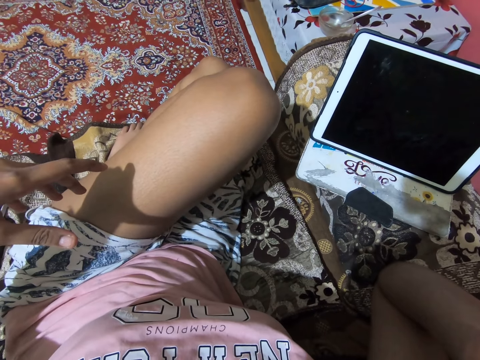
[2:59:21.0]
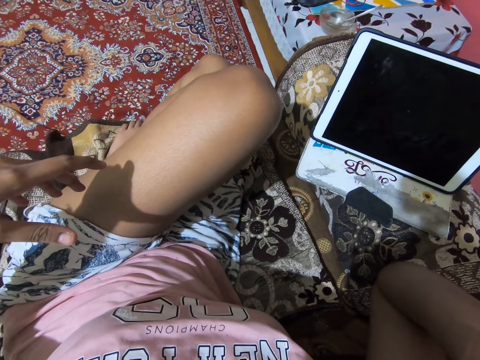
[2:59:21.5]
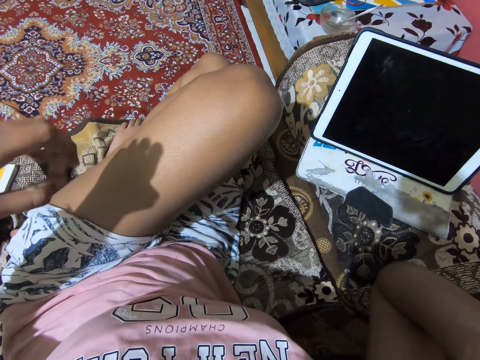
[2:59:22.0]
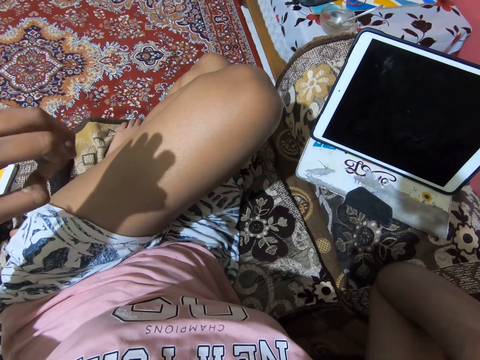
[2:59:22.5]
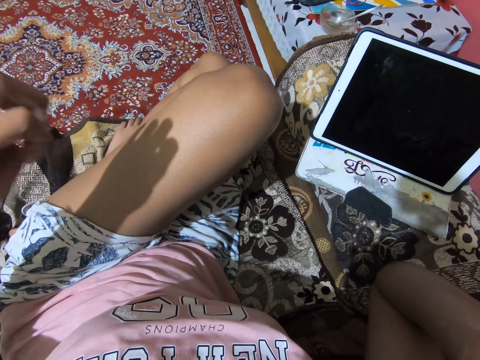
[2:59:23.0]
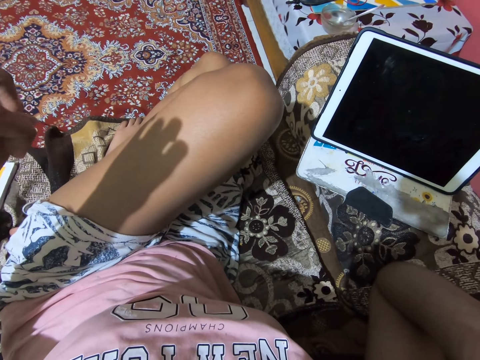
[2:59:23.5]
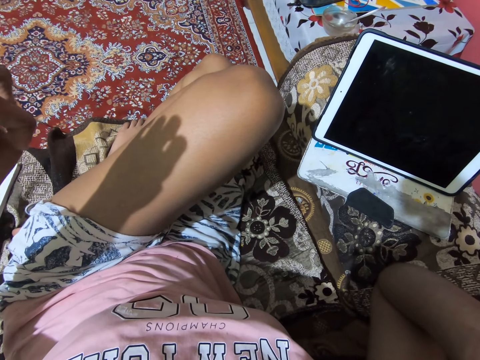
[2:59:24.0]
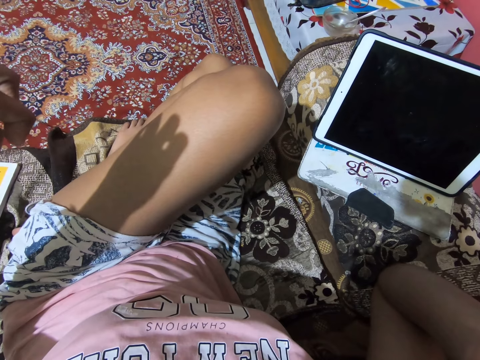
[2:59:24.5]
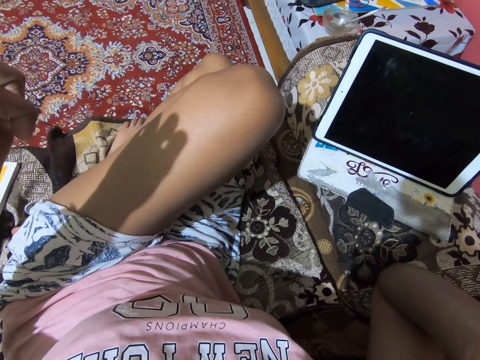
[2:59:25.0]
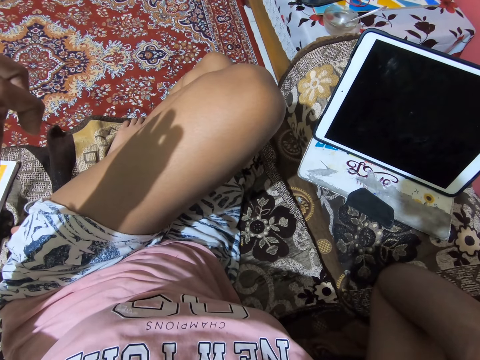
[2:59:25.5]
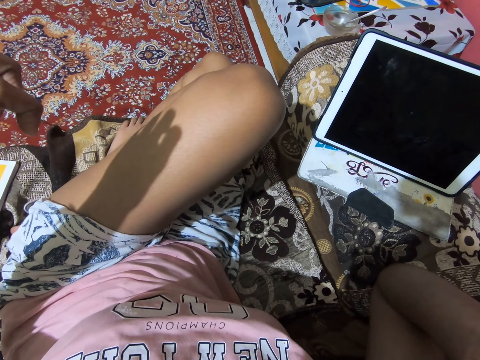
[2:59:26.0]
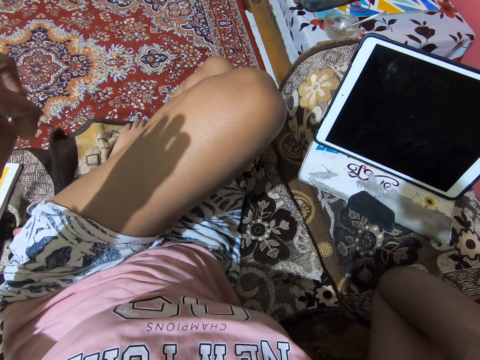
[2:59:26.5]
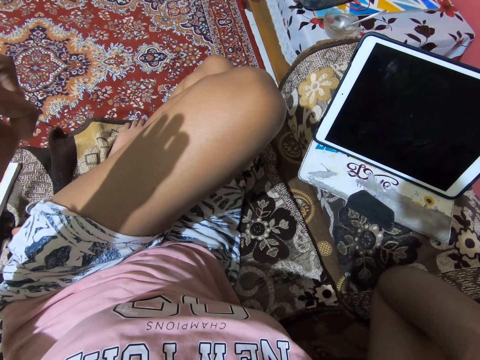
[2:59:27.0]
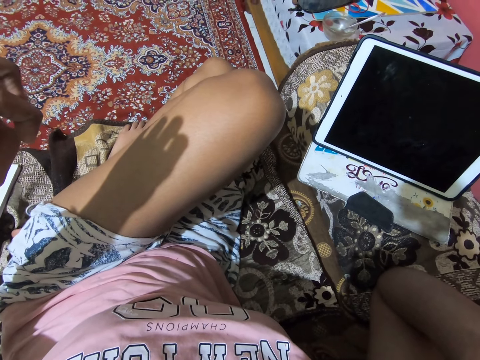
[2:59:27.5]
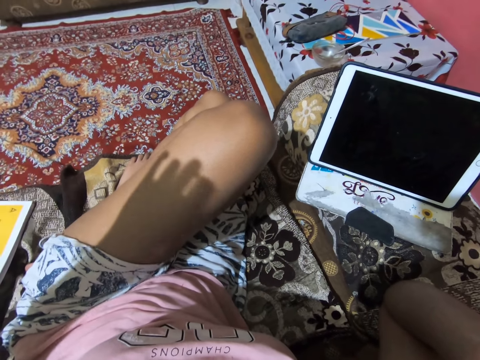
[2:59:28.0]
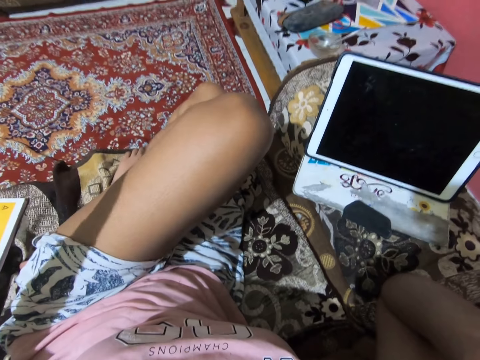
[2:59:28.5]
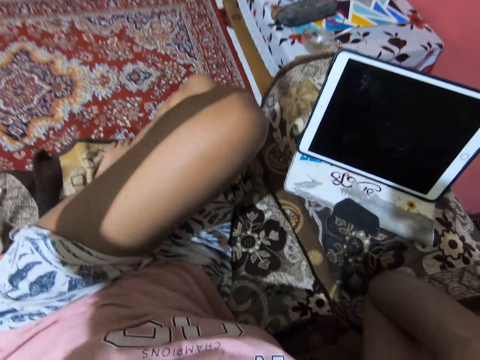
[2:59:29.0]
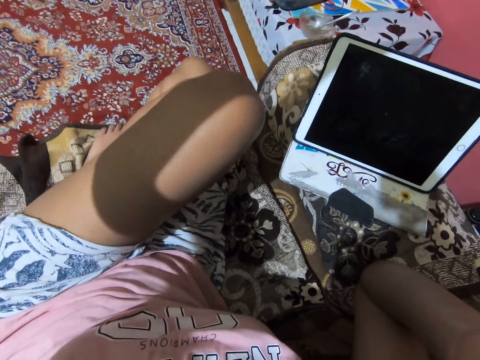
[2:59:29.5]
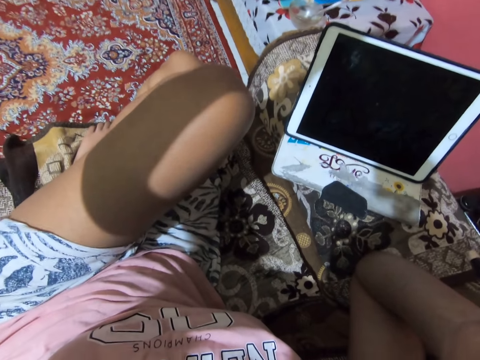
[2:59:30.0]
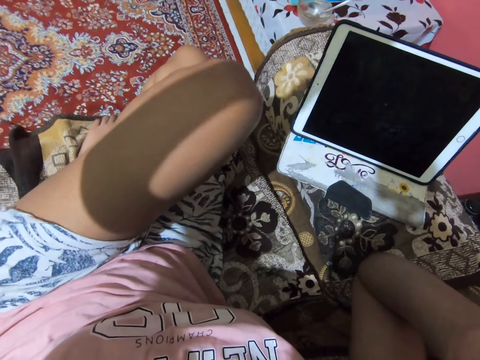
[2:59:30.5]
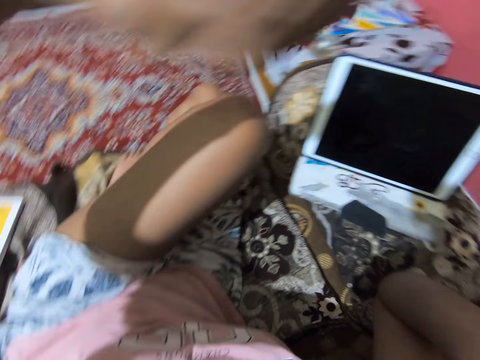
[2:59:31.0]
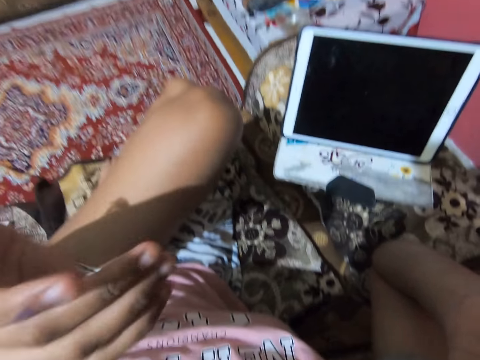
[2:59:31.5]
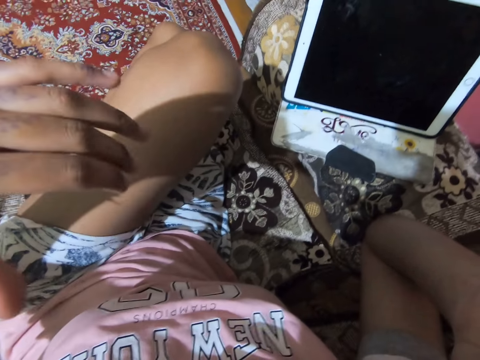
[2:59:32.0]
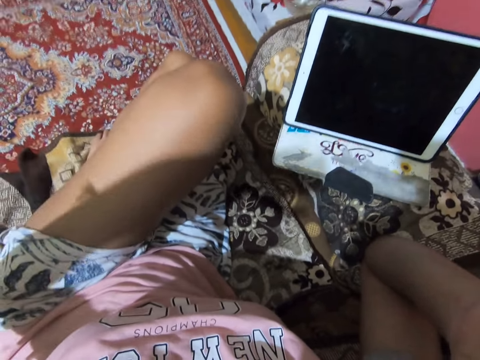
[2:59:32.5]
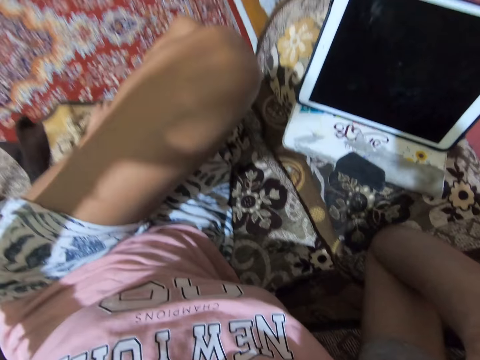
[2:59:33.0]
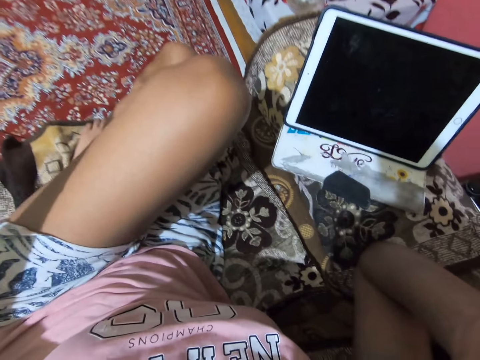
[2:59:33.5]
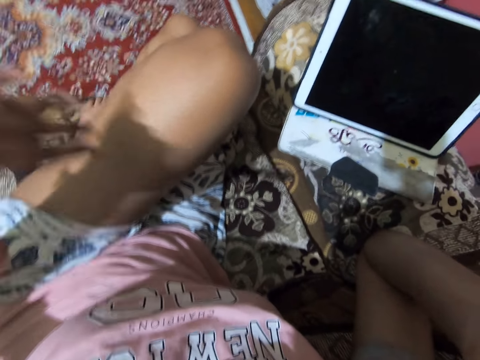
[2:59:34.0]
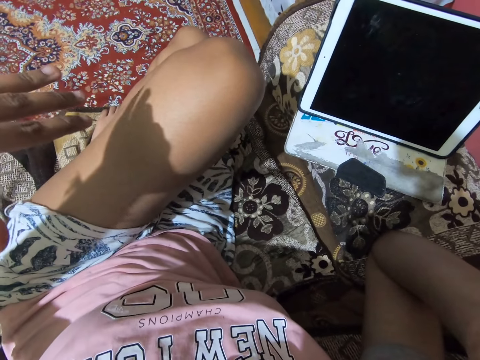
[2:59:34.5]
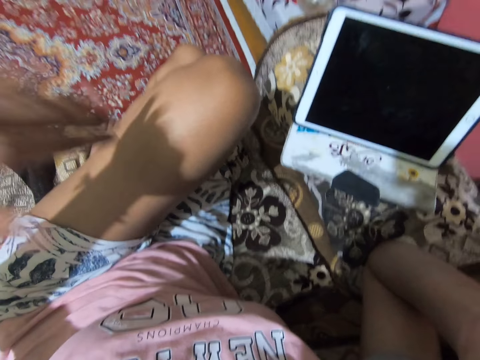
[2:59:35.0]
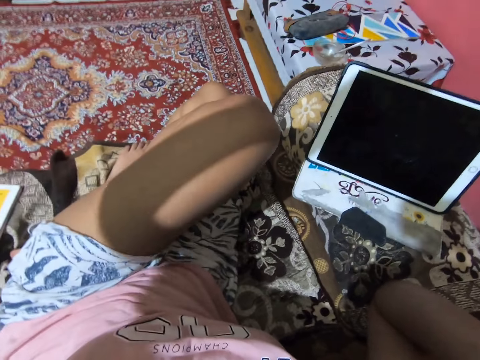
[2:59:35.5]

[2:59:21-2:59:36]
The camera wearer fidgets her fingers. She gestures her hand.

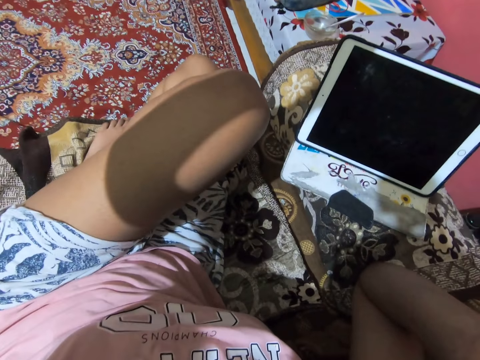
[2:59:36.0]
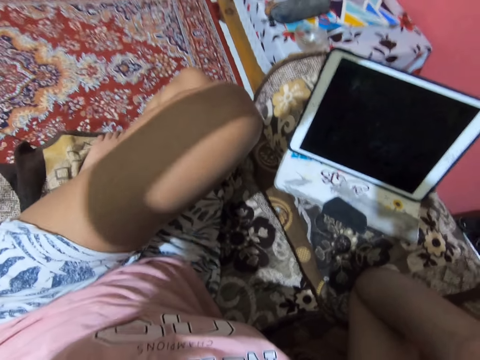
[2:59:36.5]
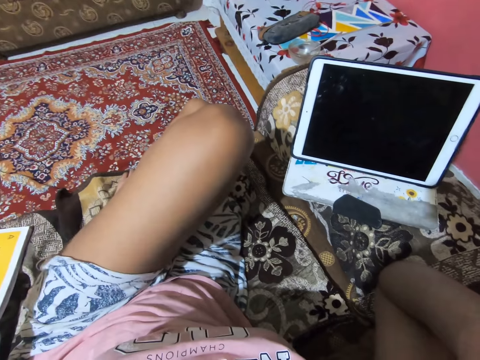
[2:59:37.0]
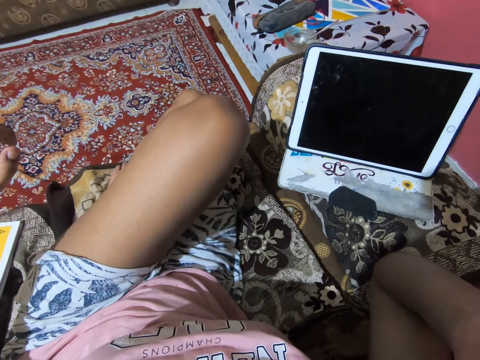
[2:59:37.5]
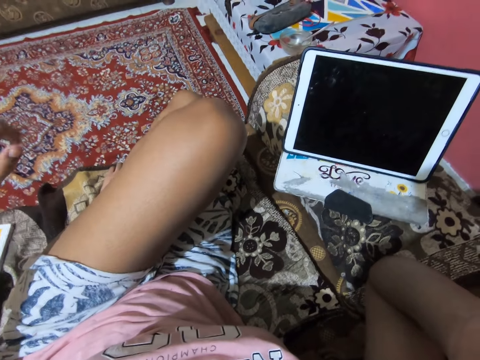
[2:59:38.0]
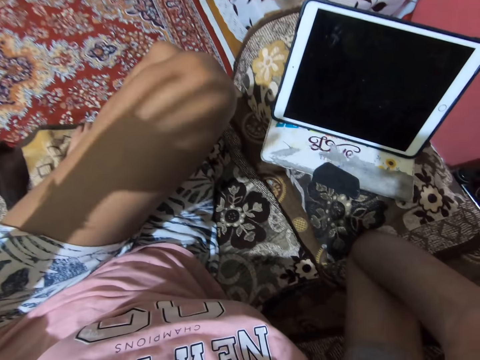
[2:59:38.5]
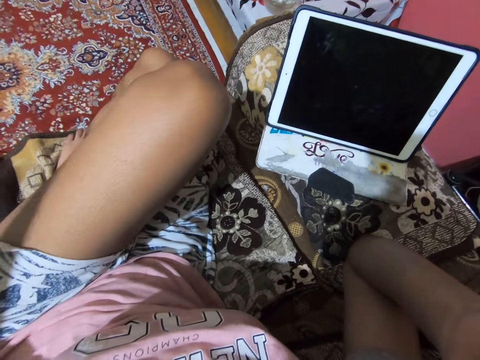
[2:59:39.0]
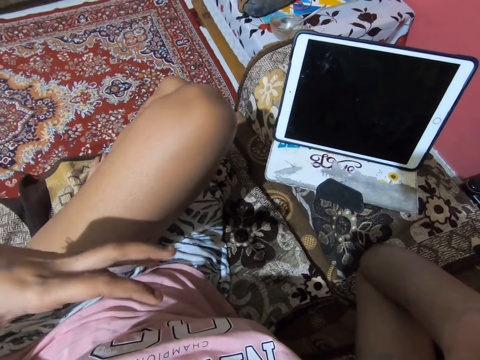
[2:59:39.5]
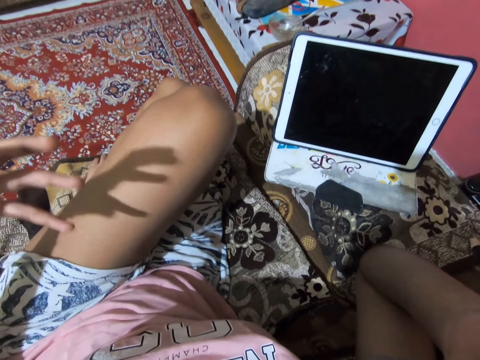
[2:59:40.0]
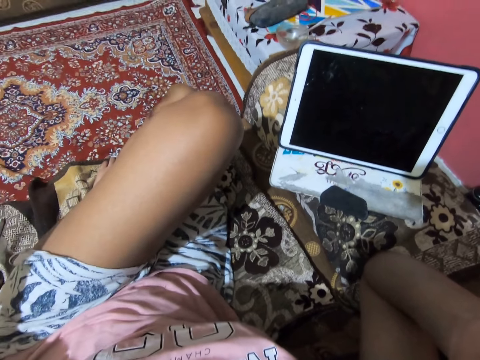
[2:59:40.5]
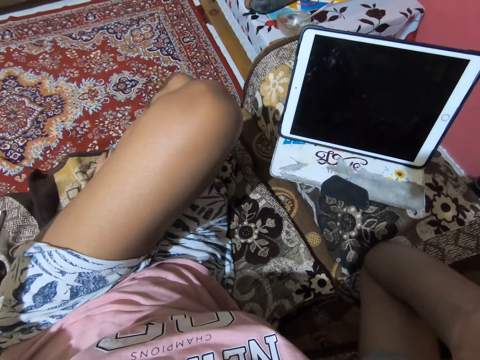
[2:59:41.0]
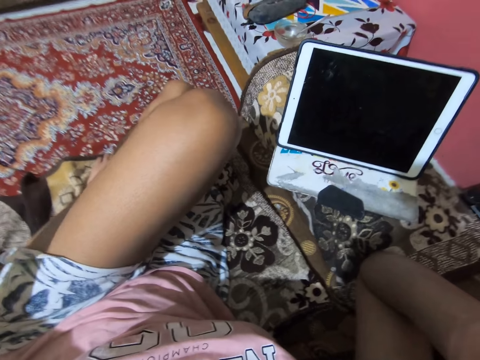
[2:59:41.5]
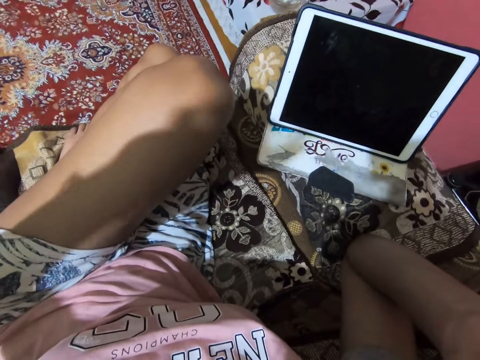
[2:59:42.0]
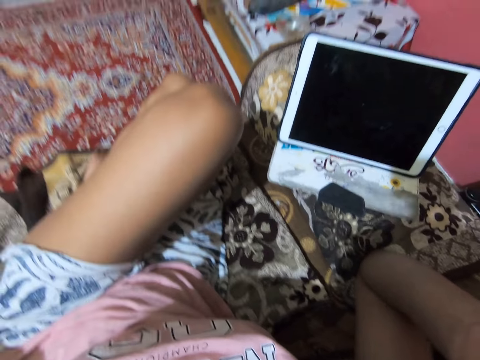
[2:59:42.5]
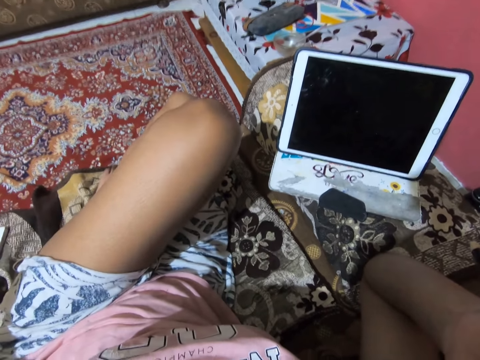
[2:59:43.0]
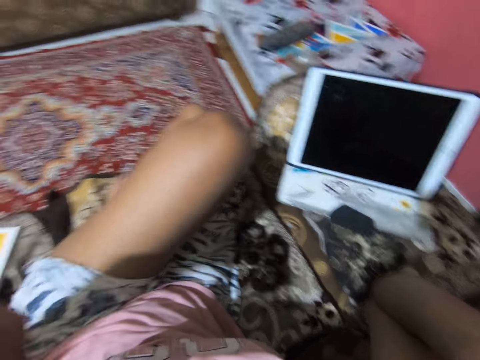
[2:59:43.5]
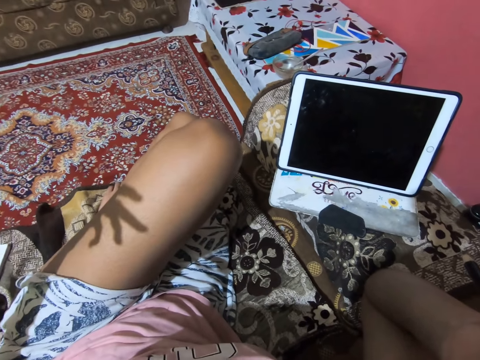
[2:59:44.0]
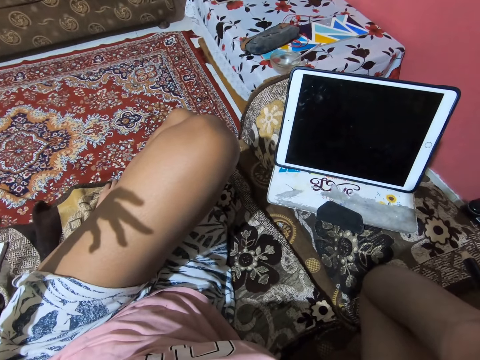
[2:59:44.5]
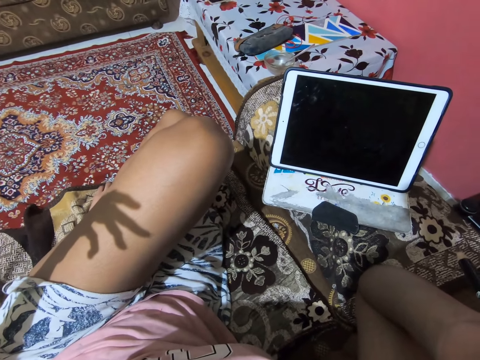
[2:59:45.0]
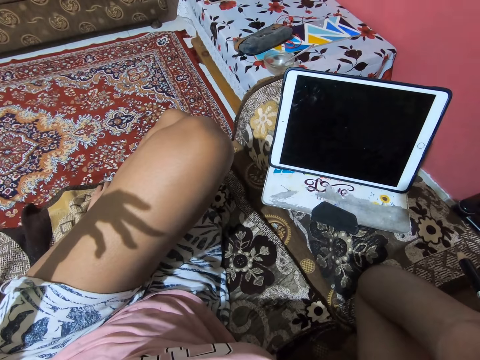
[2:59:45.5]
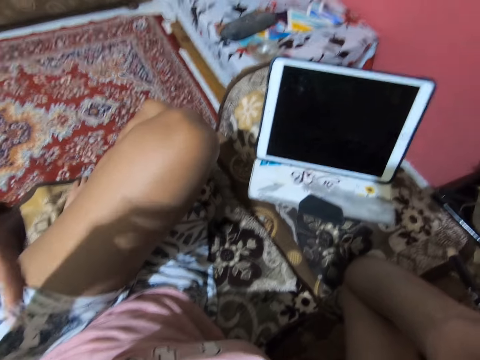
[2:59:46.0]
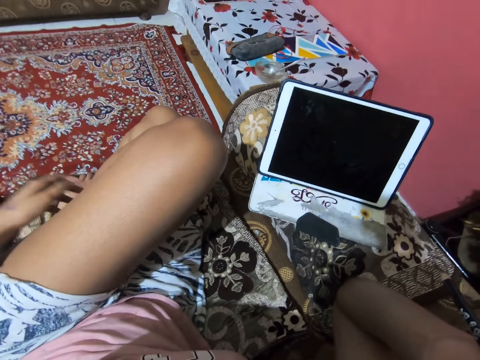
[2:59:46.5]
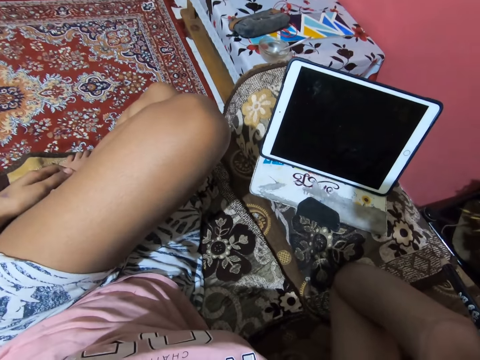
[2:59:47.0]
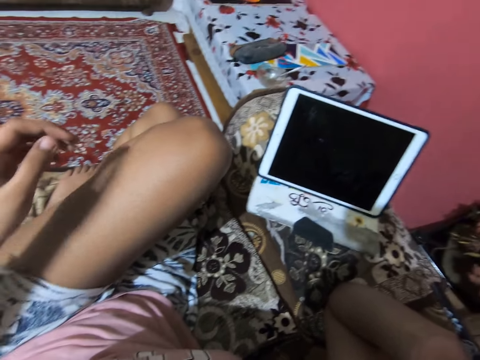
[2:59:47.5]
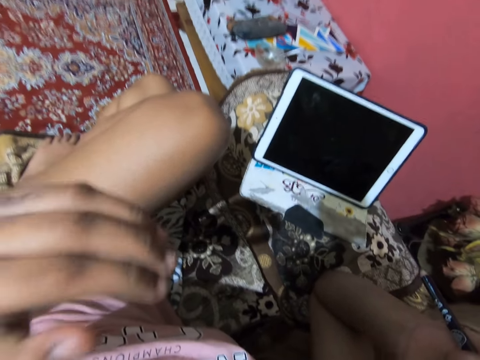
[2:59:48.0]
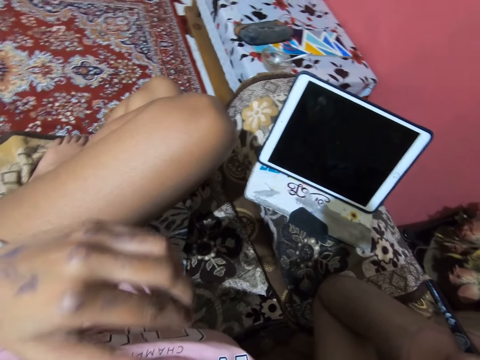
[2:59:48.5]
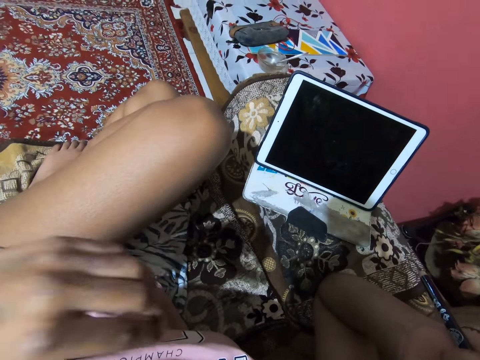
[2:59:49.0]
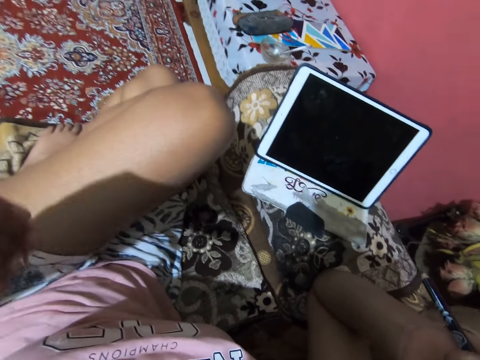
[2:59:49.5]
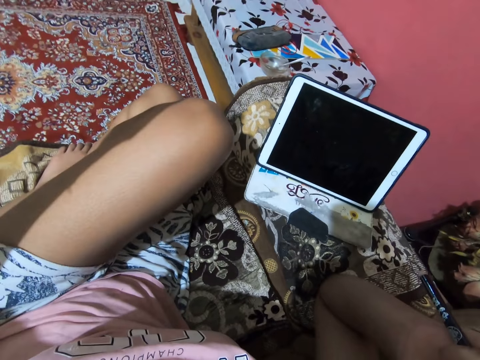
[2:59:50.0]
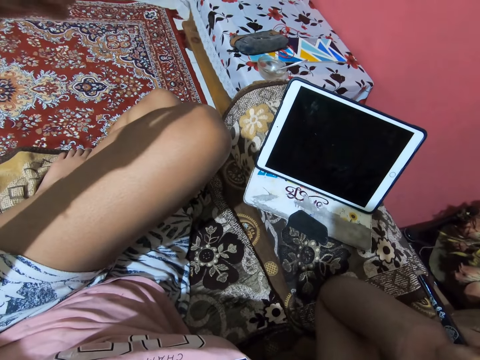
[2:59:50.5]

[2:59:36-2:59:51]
The camera wearer puts her hand beside her thigh. She lifts her hand. She gestures her hand.
